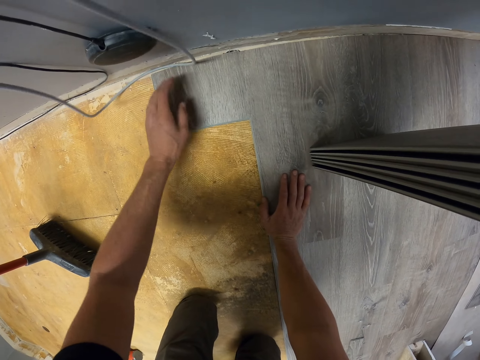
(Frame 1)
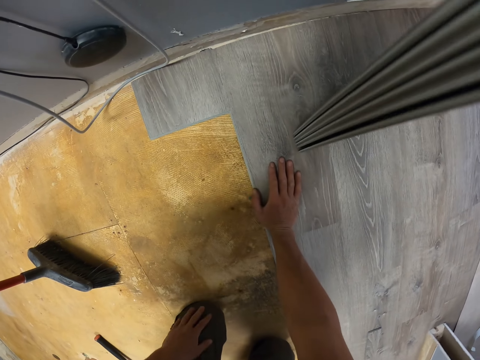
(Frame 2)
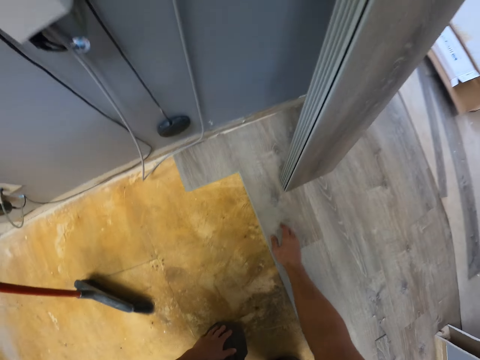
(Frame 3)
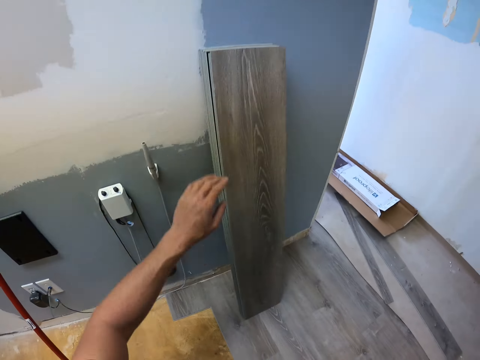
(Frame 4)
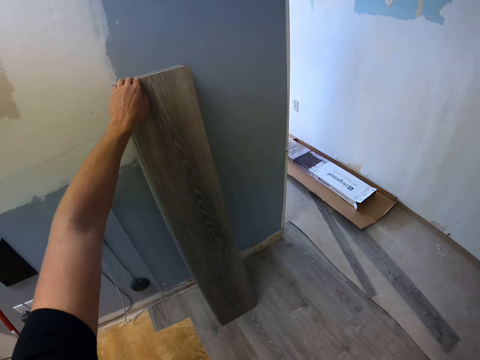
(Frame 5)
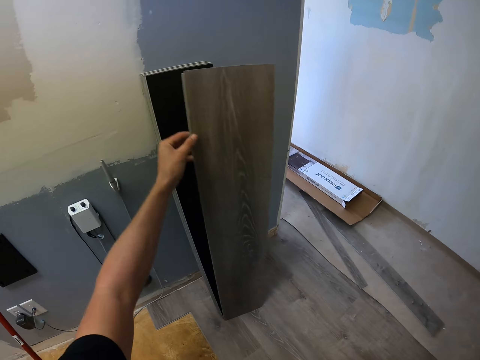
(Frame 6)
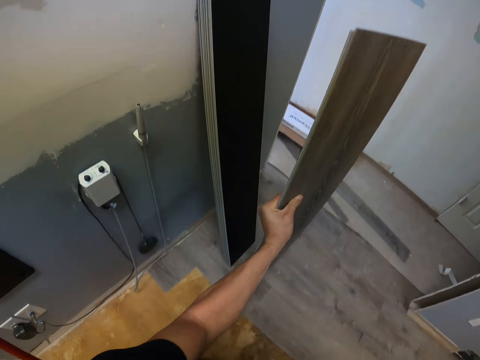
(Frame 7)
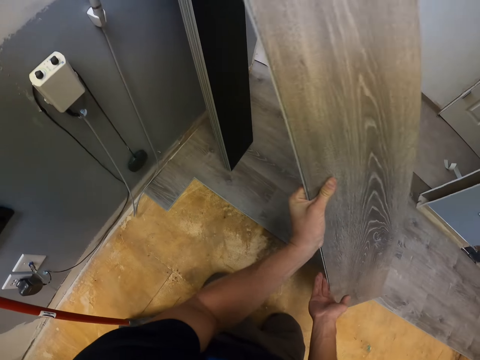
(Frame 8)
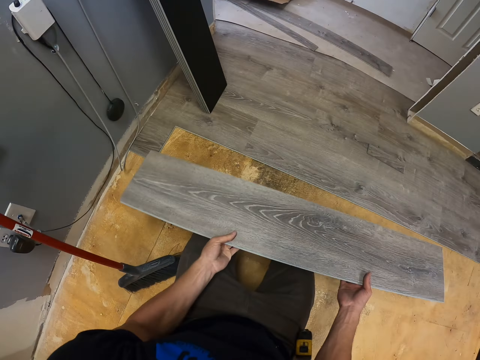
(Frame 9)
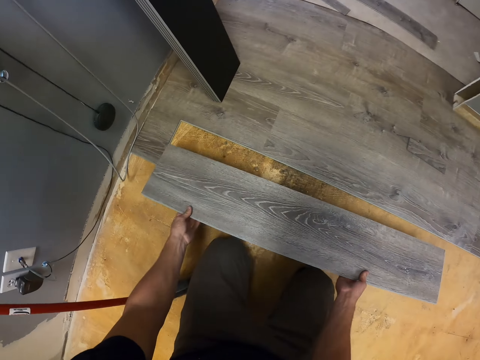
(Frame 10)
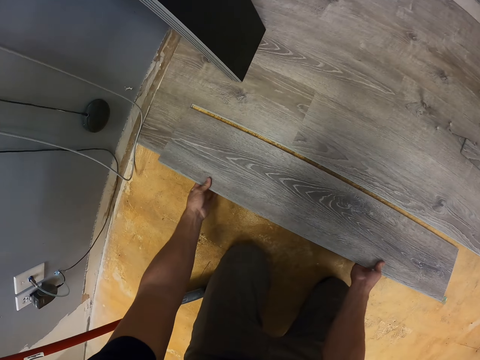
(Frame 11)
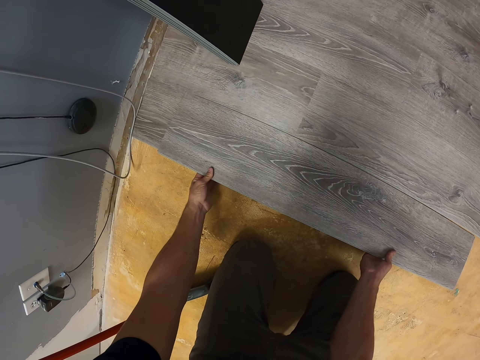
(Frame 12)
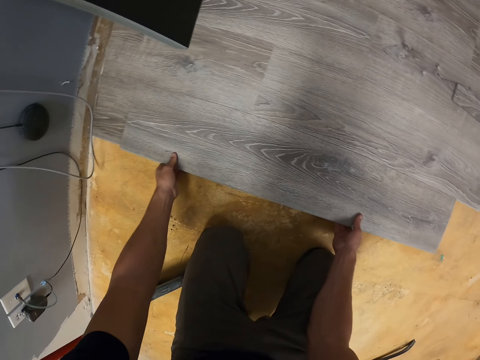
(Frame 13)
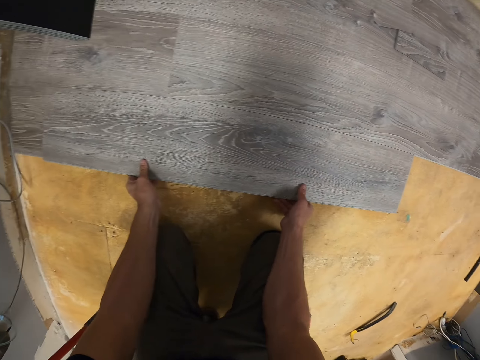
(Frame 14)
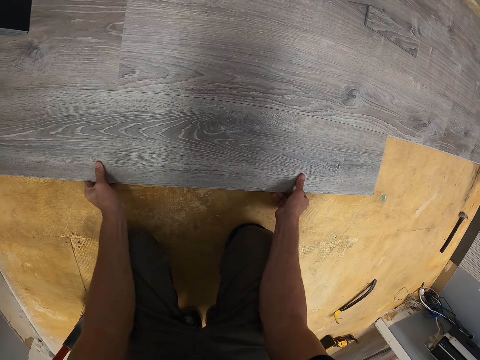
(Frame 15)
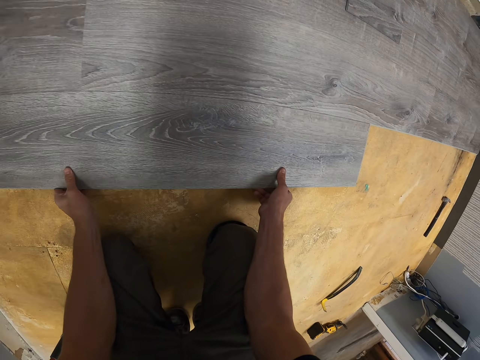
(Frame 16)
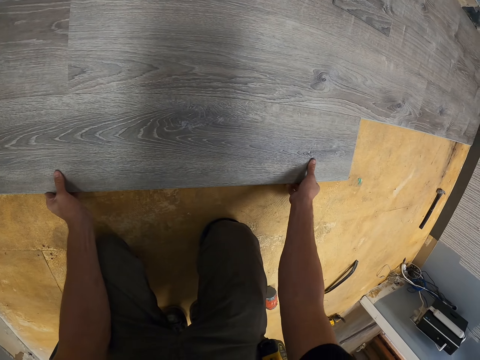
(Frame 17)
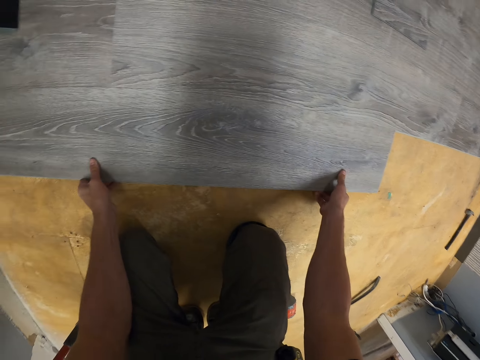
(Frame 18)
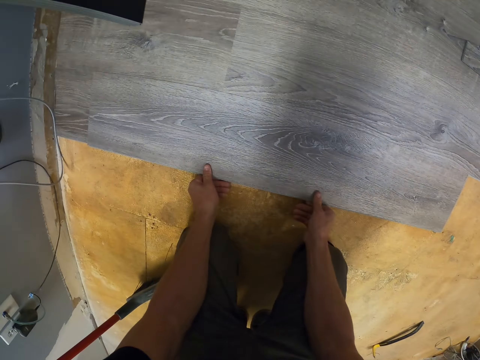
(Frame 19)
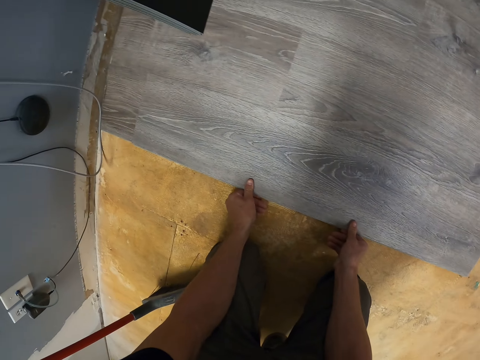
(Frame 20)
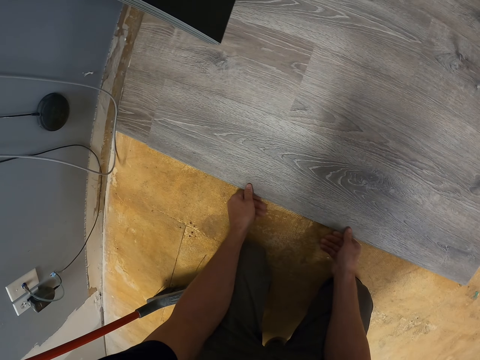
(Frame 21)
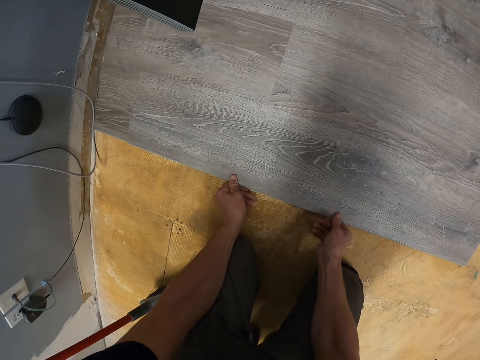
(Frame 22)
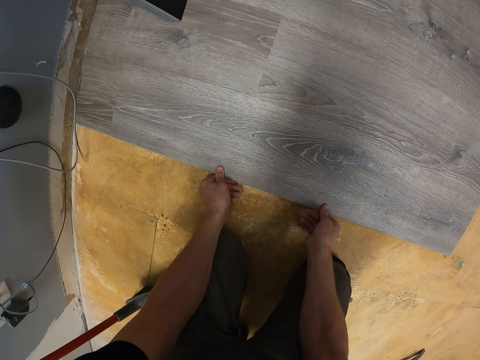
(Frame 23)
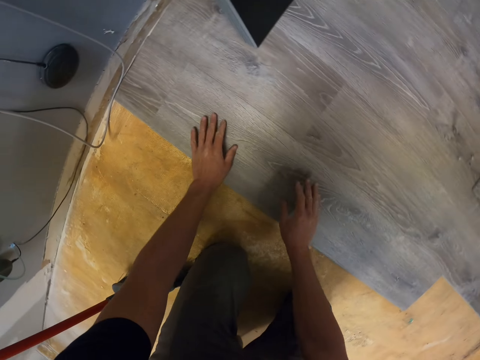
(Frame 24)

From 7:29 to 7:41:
The camera wearer puts the cable aside. They pick up a piece of wood. They put the wood on the floor.

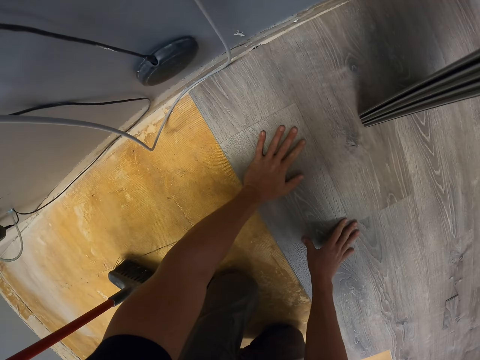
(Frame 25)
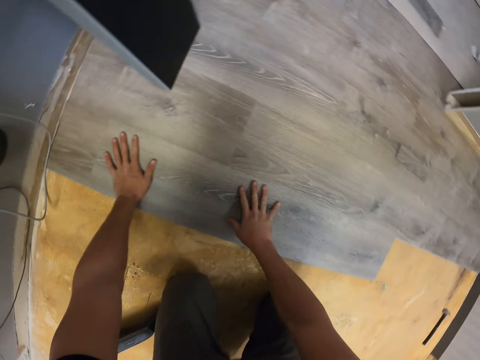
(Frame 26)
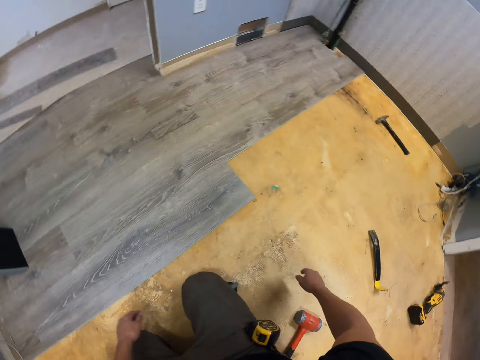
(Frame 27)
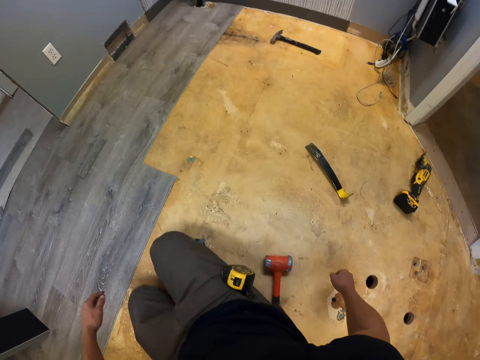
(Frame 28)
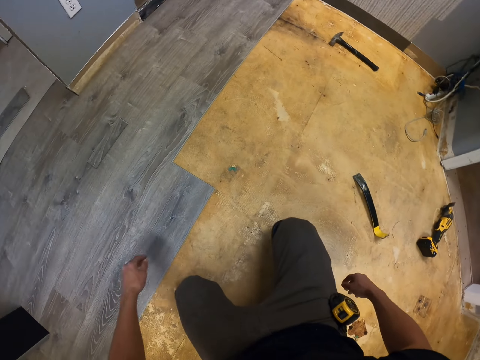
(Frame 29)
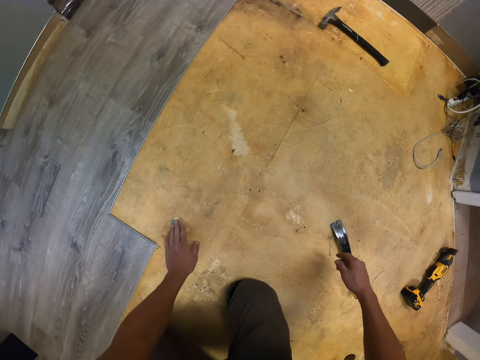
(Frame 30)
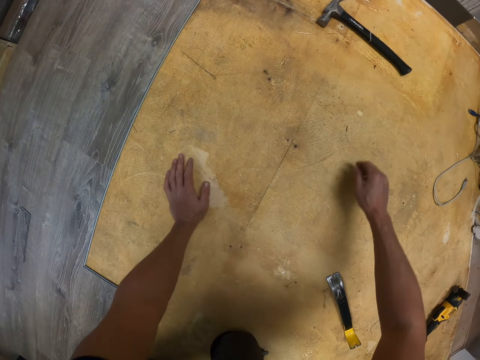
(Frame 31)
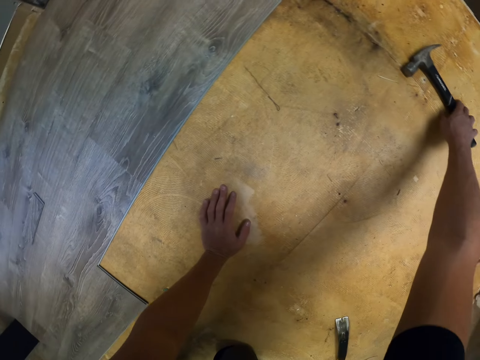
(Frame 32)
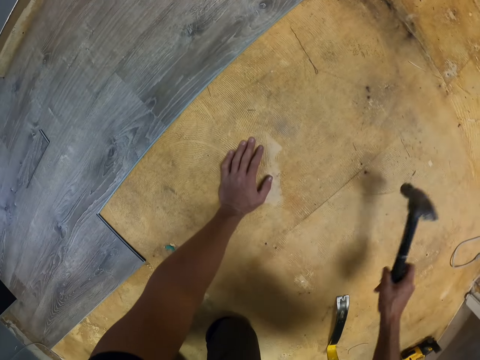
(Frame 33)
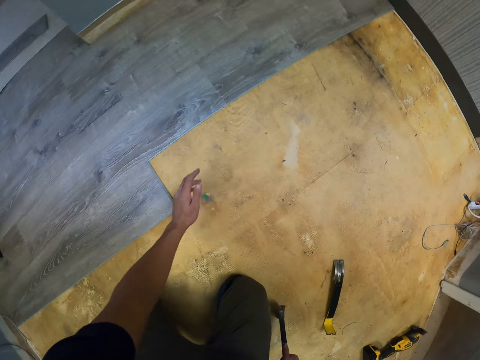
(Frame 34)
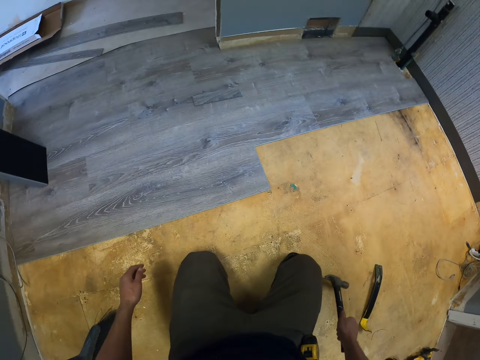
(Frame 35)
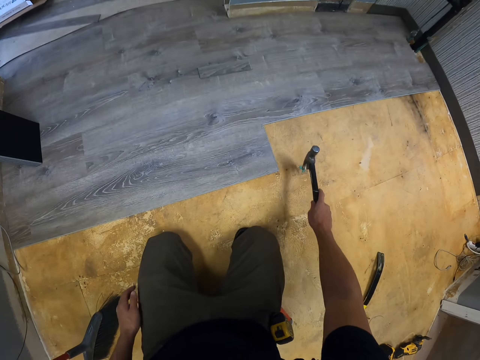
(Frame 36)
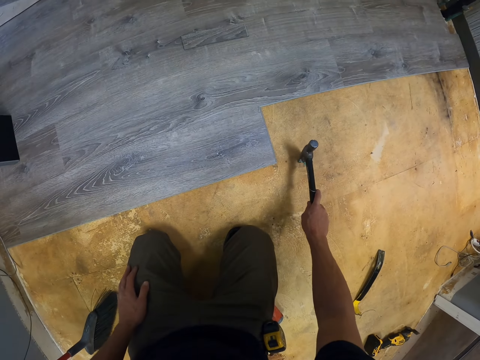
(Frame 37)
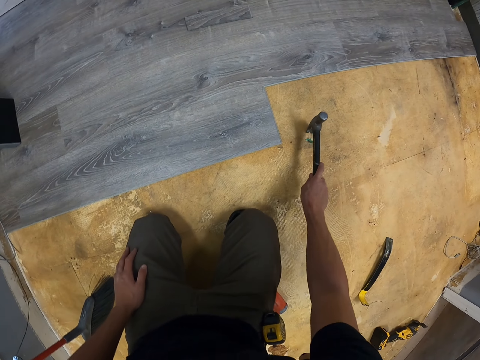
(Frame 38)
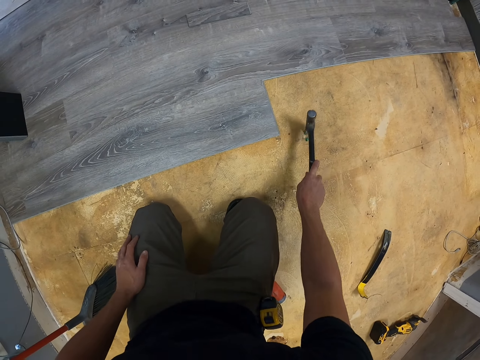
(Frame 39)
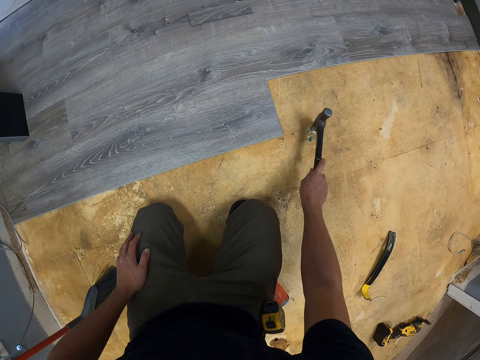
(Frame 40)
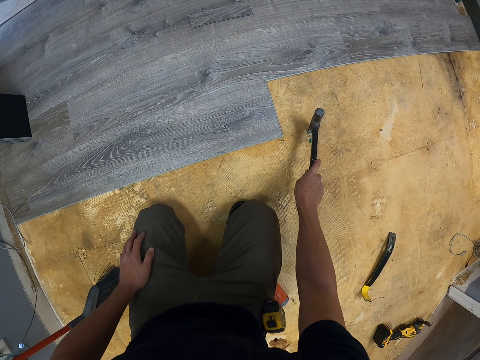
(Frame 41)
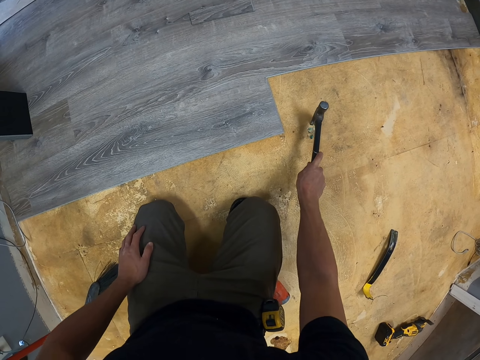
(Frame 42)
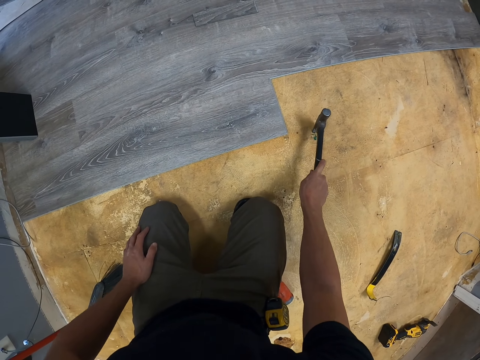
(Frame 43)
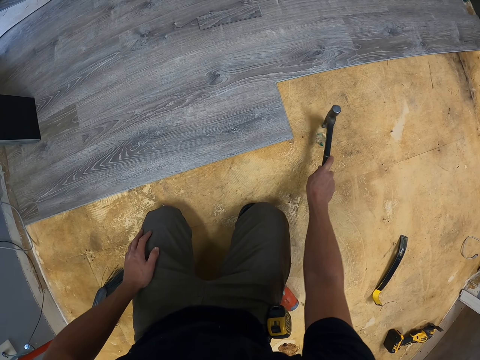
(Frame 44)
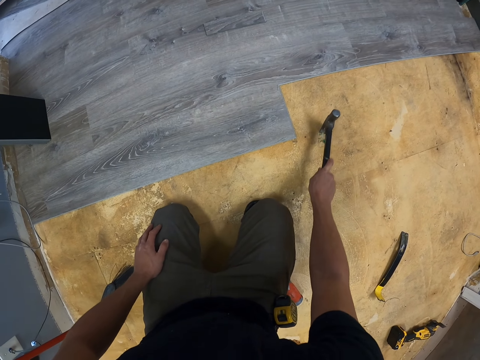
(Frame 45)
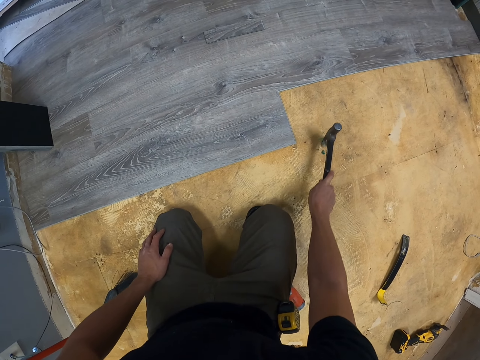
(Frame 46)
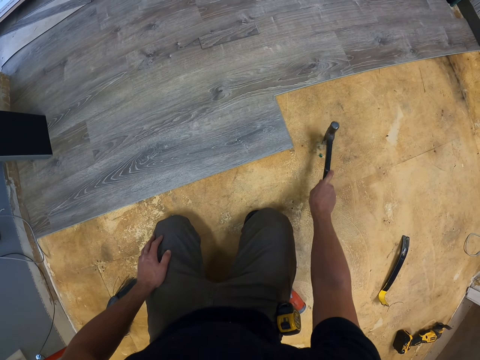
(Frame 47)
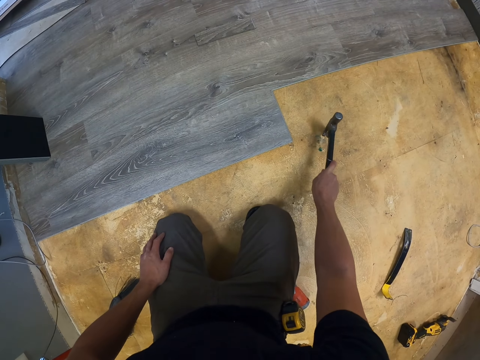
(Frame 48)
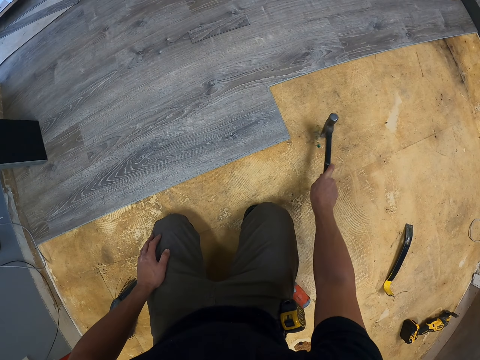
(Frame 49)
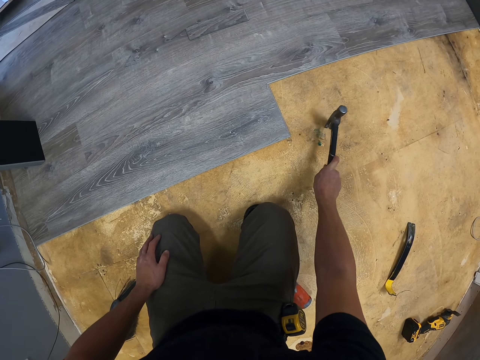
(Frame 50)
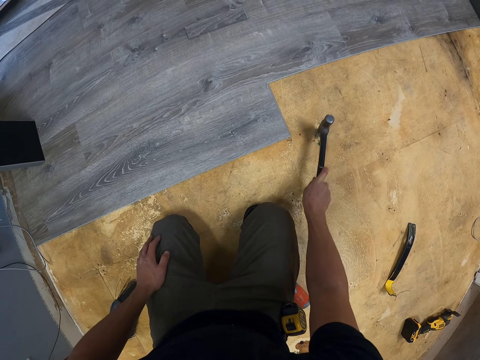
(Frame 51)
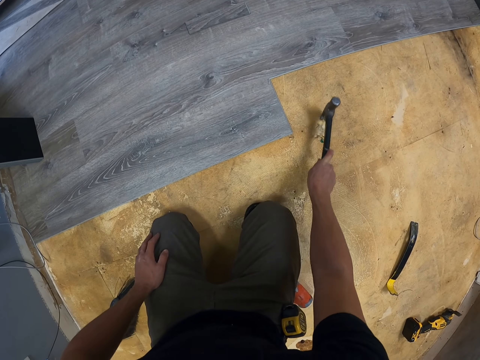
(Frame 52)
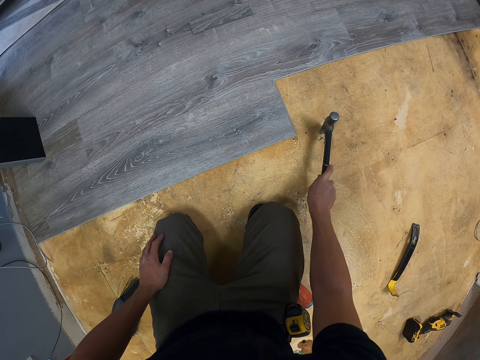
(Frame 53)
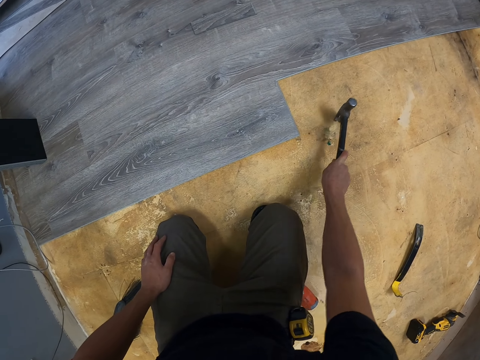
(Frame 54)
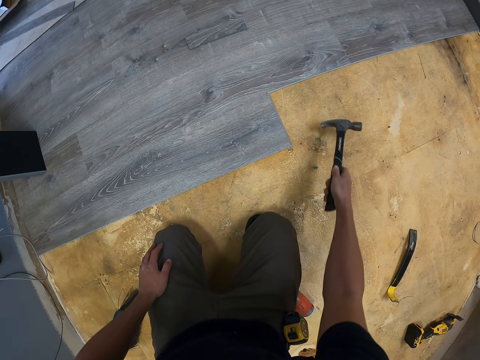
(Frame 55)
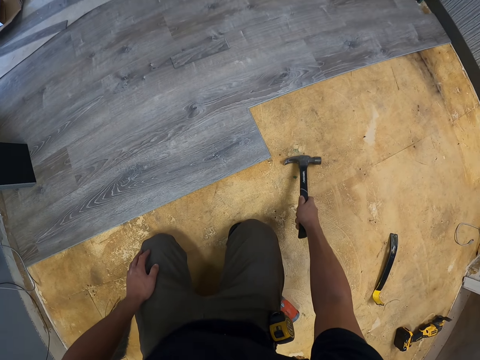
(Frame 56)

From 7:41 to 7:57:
The camera wearer picks up a claw hammer. They remove the floor stain with the claw hammer.
